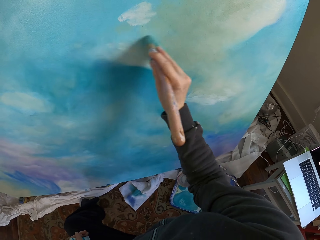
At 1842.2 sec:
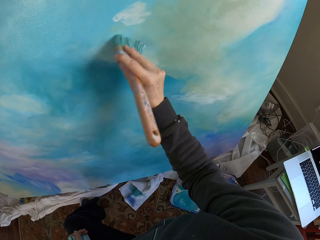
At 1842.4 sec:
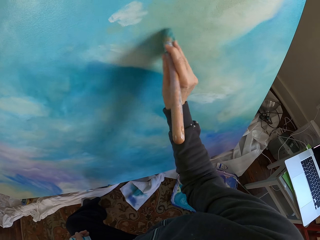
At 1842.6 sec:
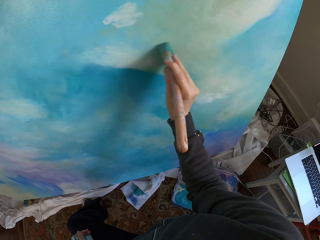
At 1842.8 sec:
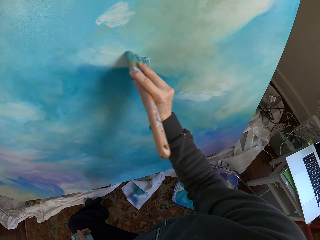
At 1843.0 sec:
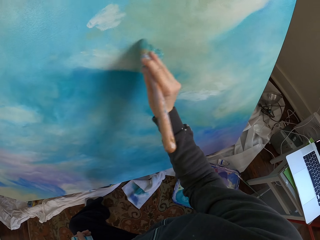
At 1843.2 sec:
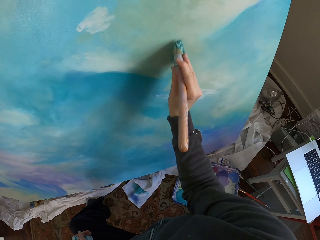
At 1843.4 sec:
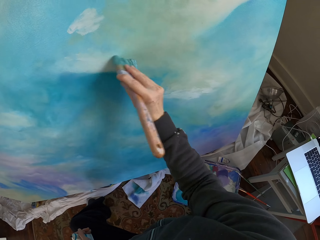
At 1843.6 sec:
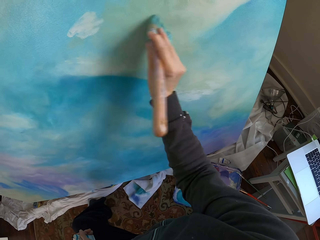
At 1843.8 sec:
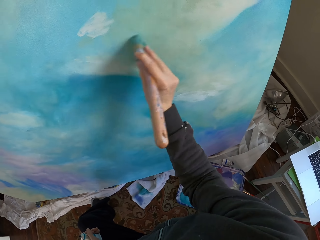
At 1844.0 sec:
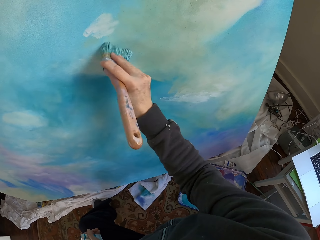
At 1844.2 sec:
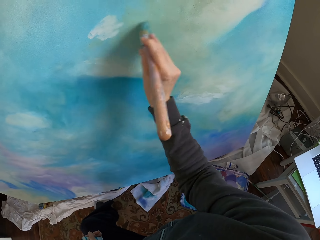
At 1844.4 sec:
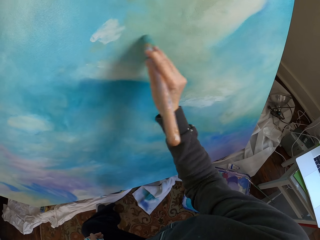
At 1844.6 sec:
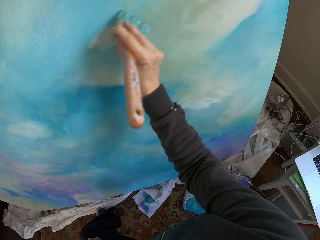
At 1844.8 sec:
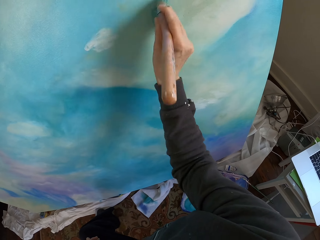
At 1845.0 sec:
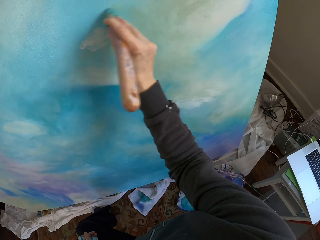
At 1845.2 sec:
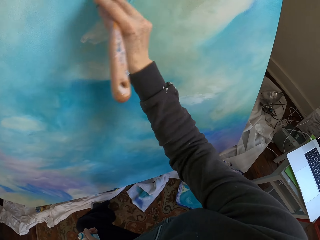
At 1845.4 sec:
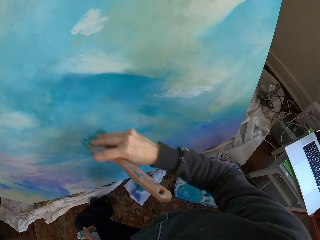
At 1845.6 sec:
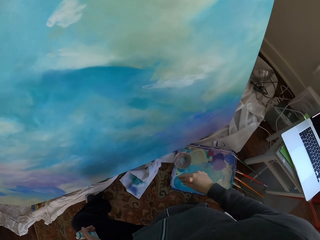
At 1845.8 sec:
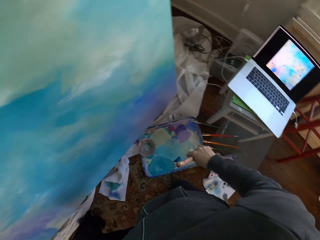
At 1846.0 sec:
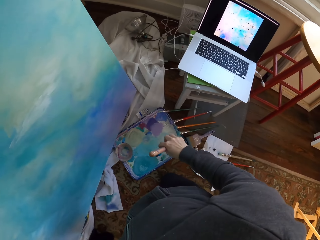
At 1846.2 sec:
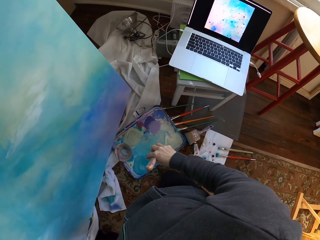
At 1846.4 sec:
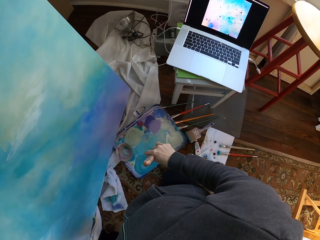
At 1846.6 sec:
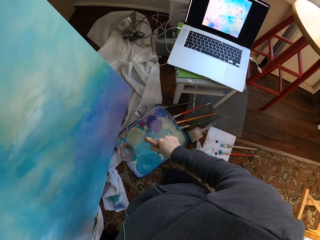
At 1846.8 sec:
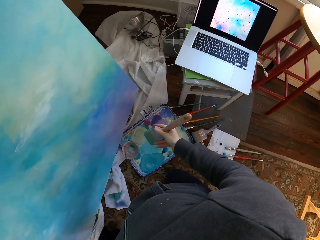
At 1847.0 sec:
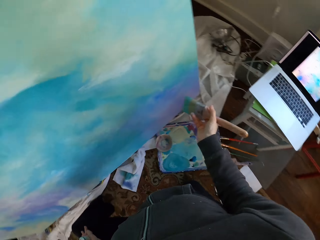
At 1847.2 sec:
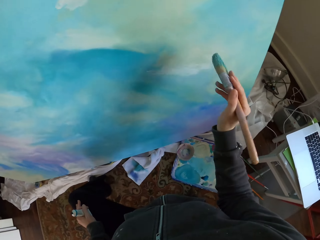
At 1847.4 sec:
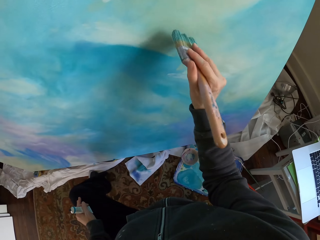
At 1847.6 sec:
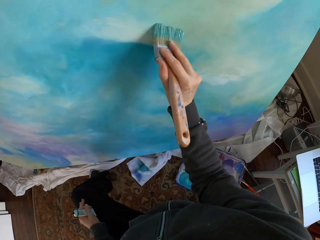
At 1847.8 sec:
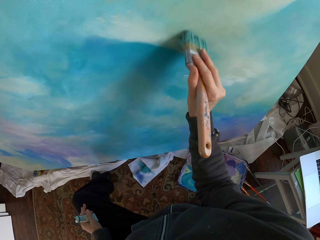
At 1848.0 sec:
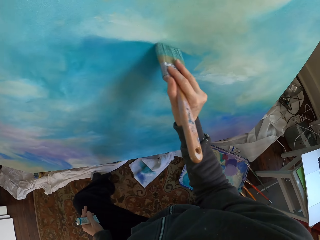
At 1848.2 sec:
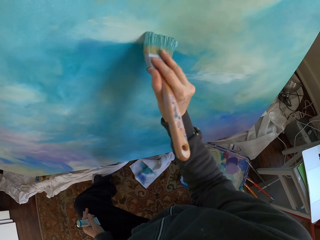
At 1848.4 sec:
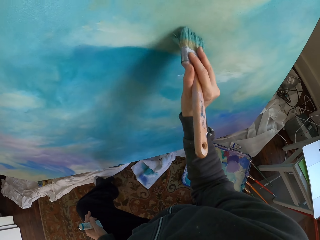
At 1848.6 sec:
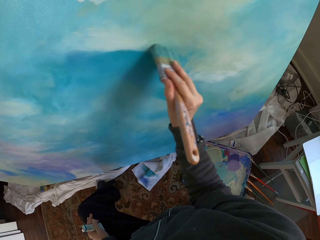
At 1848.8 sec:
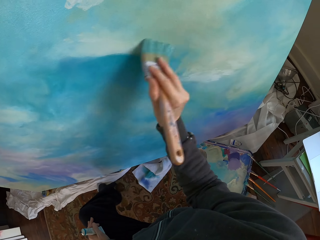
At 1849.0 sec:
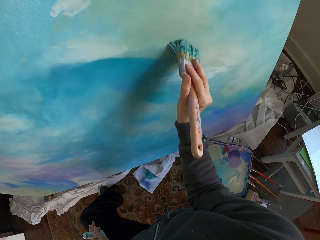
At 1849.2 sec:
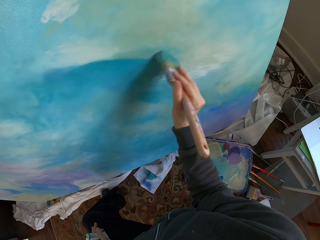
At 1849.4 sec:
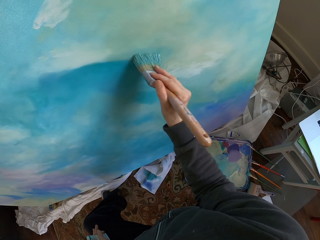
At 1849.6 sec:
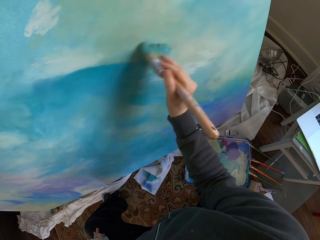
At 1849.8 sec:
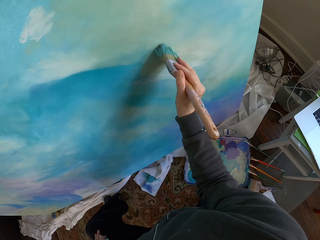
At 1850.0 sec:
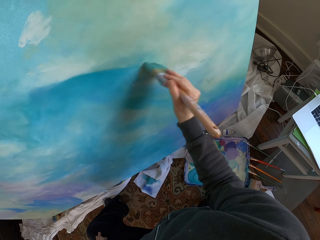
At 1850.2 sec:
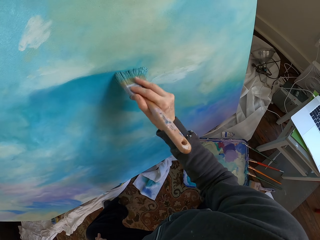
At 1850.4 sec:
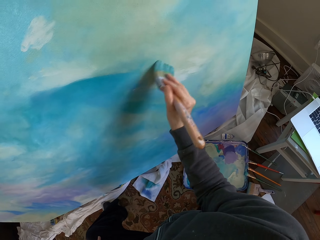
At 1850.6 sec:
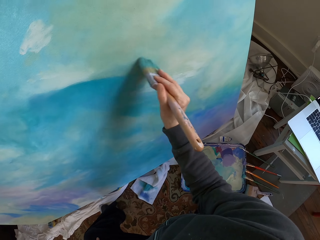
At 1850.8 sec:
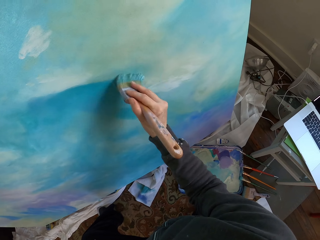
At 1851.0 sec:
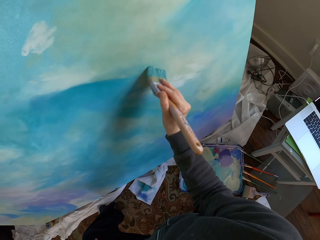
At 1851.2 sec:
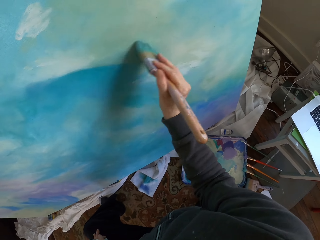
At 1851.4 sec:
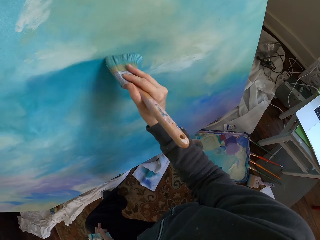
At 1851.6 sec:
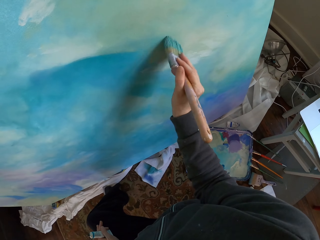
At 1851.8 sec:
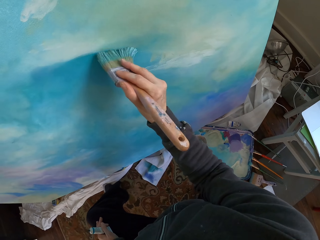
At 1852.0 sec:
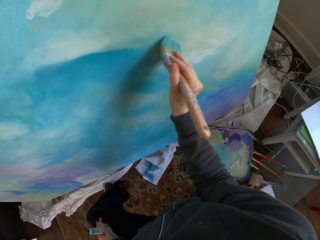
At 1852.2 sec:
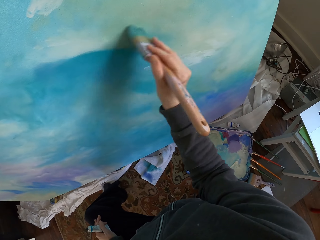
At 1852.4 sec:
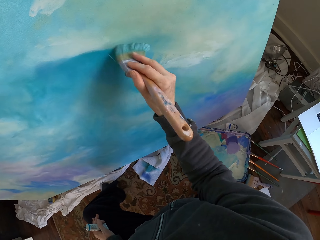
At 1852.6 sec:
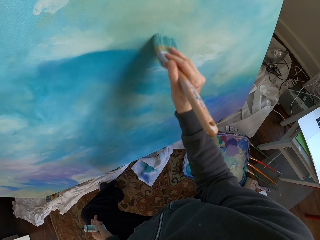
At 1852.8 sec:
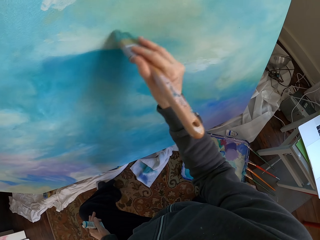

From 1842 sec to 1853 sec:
The camera wearer lowers a hand holding a brush. They look at a painting. They paint.

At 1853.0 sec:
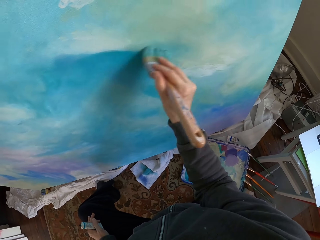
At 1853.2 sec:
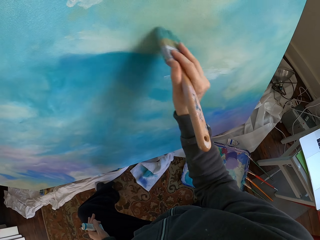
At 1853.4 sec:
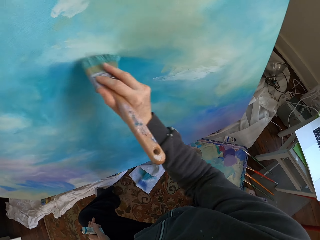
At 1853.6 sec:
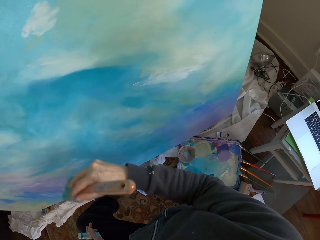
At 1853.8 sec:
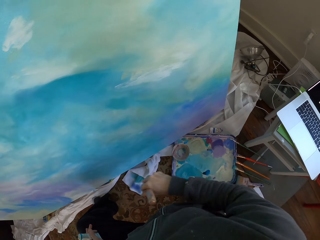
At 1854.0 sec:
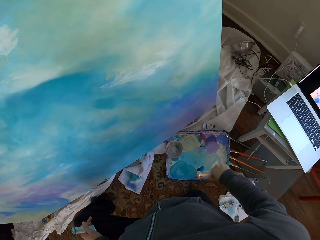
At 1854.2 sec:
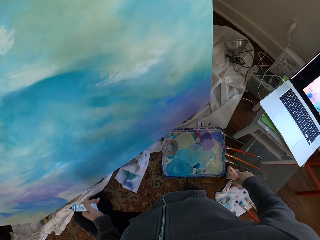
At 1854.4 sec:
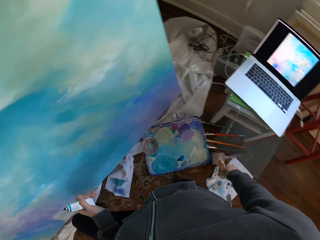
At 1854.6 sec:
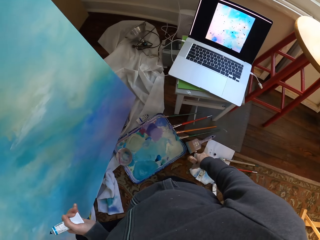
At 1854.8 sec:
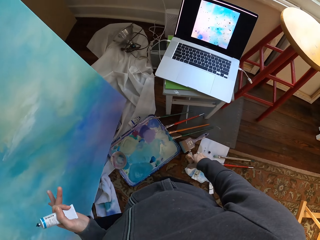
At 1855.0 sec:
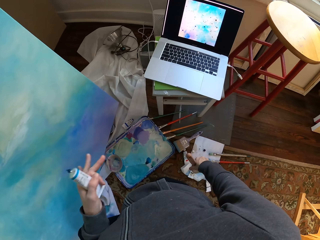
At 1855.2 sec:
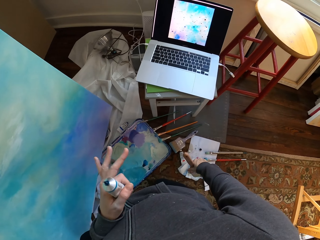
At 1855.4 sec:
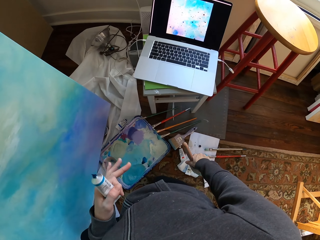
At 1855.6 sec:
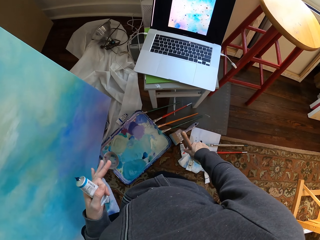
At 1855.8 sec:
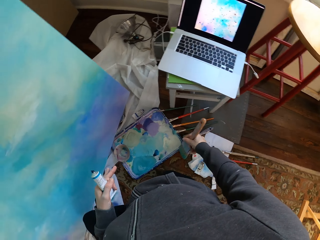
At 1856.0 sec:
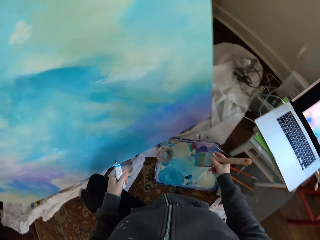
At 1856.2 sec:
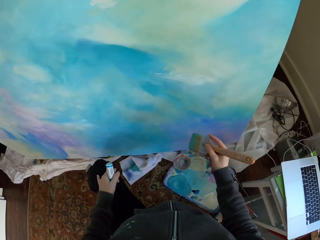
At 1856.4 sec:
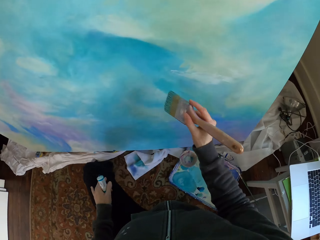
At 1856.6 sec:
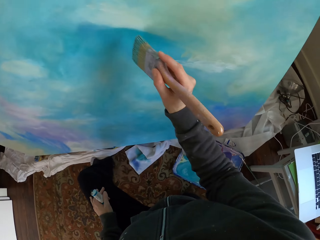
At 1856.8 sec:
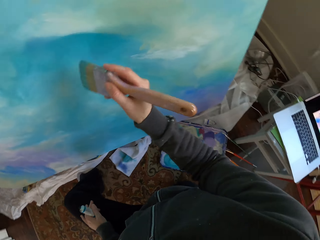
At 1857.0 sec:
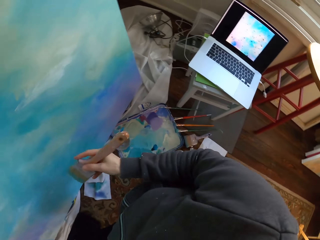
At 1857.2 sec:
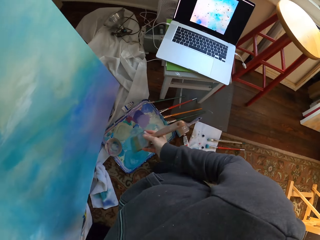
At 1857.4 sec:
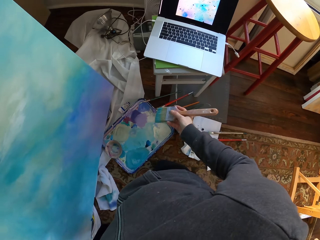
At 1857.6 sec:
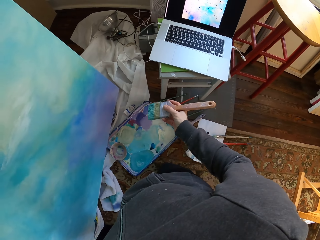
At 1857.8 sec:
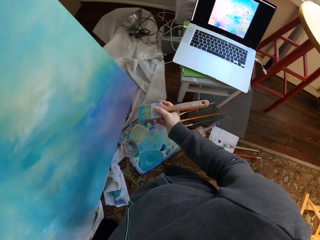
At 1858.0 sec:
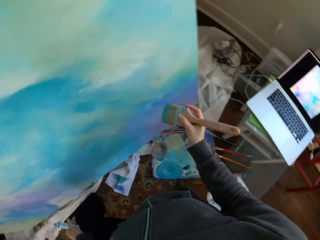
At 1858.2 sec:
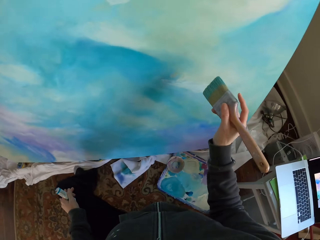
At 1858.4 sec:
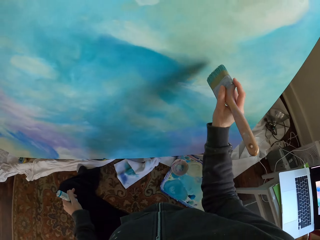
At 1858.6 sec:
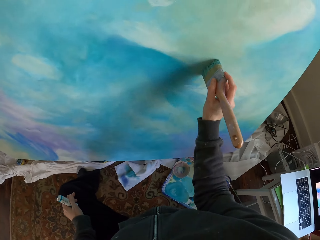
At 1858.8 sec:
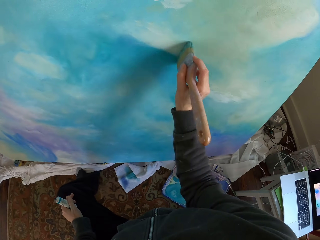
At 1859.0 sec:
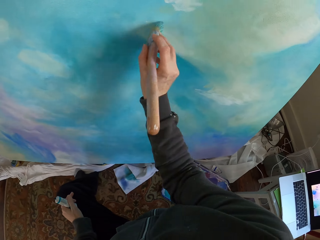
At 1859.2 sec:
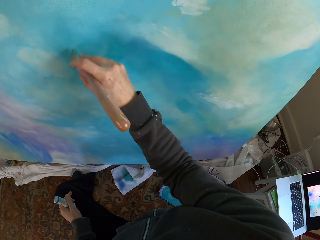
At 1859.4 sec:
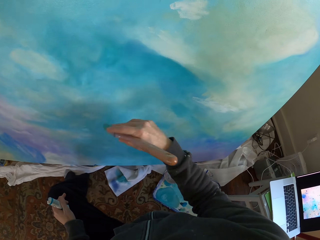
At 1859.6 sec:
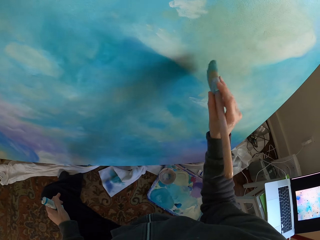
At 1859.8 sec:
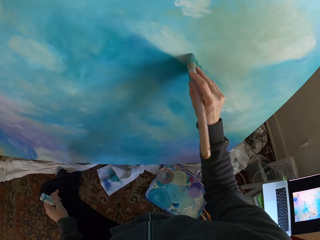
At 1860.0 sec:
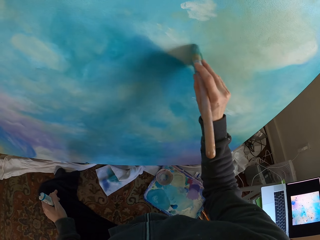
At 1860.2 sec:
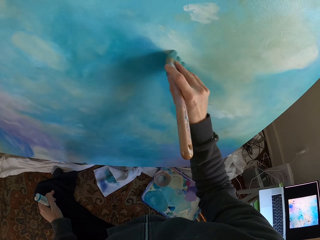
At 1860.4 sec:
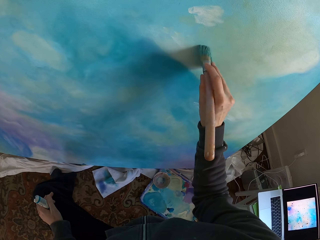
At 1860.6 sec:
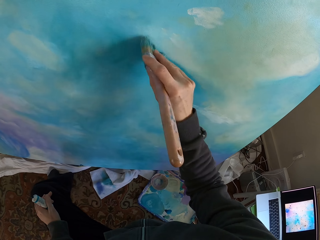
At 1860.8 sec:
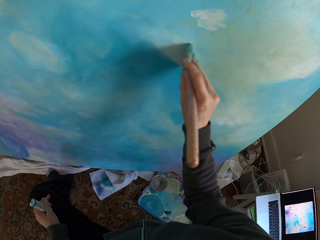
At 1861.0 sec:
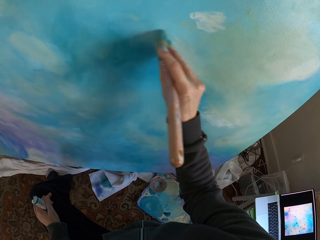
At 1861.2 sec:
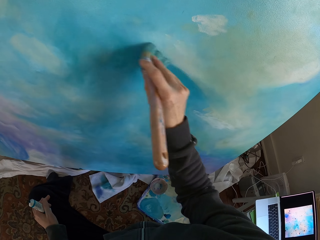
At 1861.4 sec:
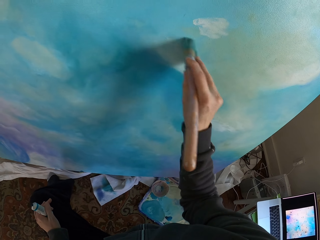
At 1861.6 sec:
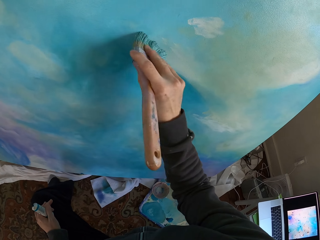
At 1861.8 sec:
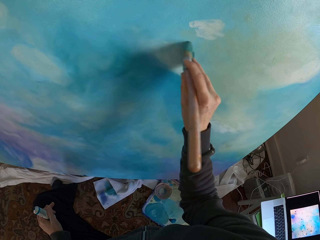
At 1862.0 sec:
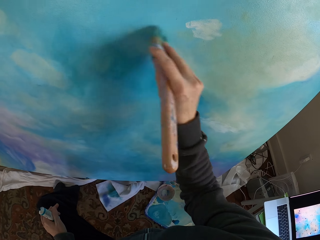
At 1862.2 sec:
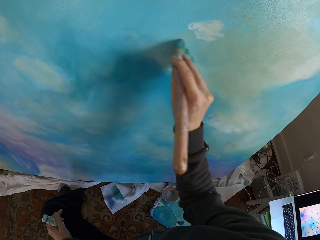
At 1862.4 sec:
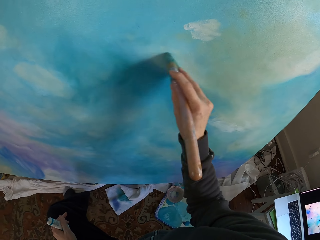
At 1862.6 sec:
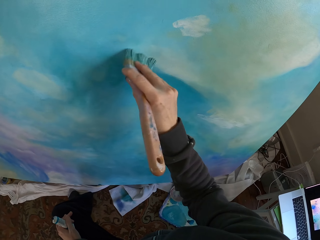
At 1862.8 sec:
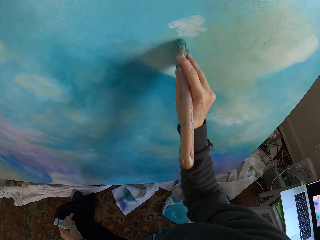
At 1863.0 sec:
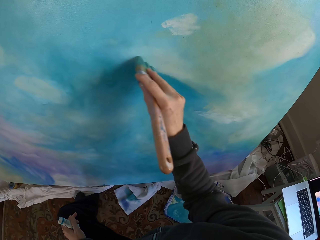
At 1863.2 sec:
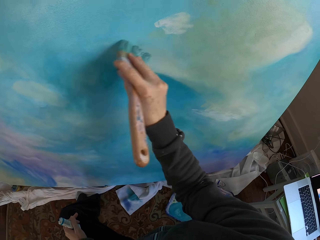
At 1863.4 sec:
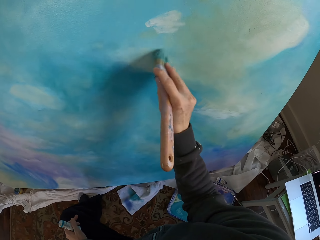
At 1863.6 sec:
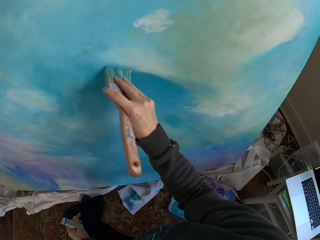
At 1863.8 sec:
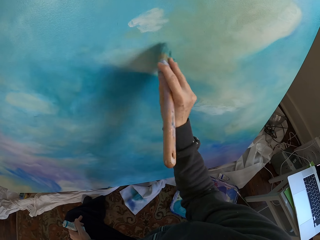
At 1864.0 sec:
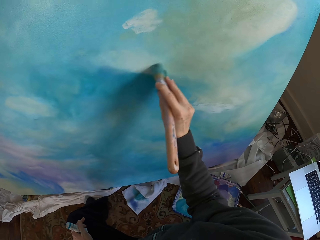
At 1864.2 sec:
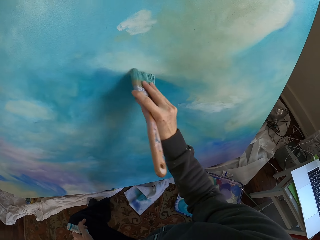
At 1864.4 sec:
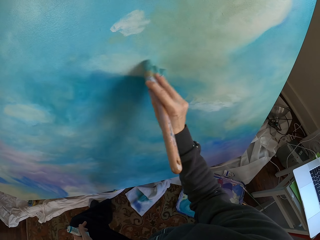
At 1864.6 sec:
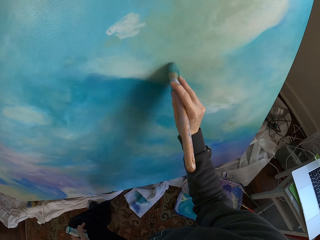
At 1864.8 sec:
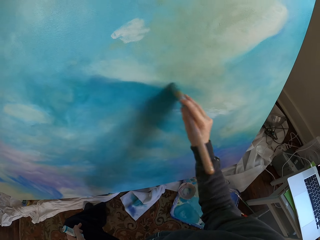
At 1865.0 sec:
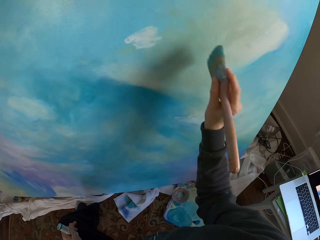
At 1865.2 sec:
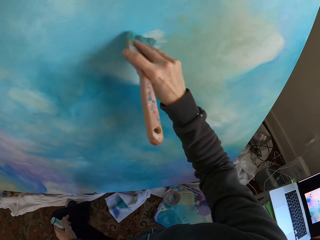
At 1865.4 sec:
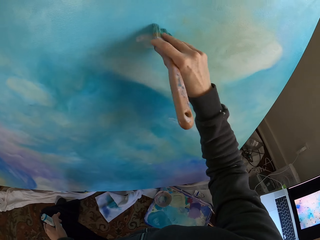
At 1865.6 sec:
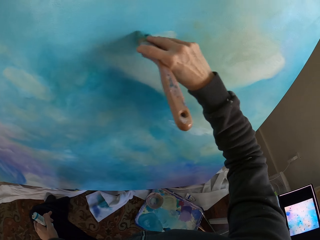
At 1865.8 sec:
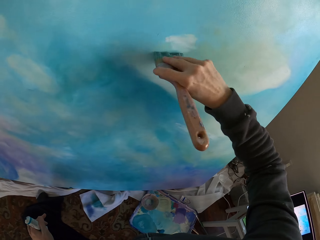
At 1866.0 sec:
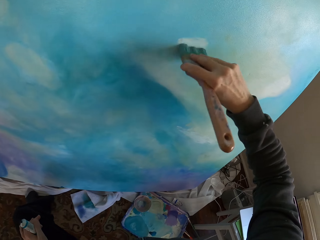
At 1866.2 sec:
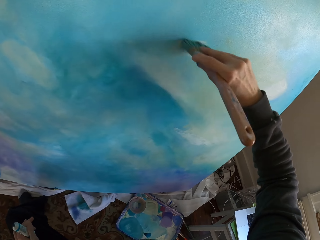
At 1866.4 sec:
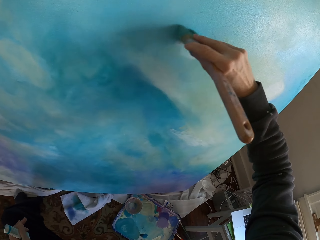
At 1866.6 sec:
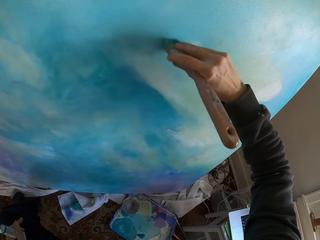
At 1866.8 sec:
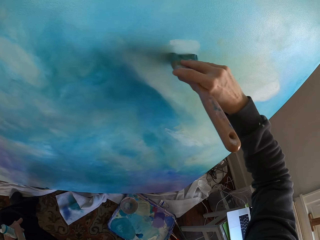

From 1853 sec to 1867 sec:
The camera wearer lowers a hand holding a brush. They shake a hand holding a paint tube. They paint.
